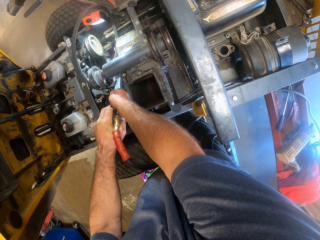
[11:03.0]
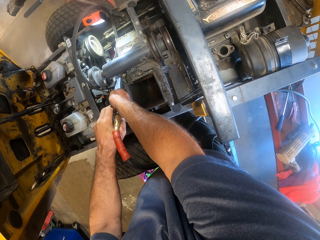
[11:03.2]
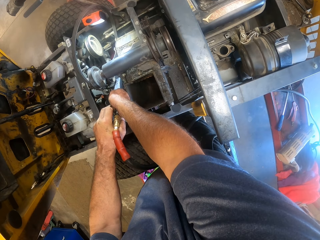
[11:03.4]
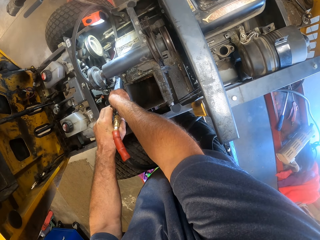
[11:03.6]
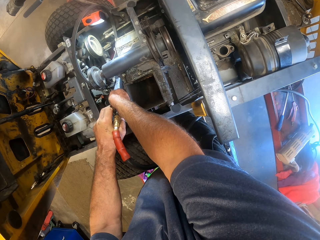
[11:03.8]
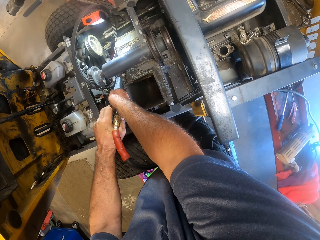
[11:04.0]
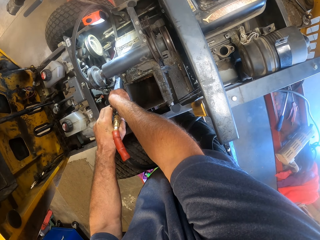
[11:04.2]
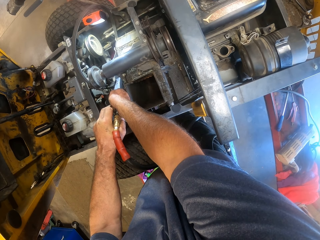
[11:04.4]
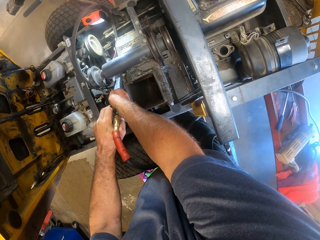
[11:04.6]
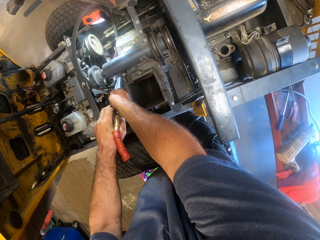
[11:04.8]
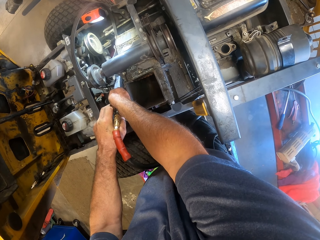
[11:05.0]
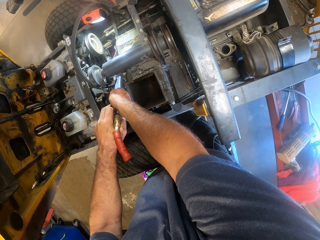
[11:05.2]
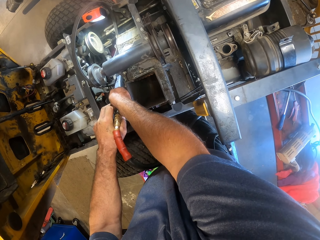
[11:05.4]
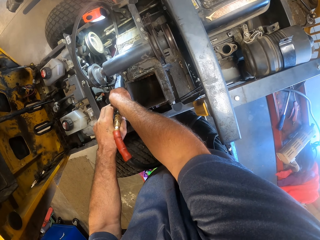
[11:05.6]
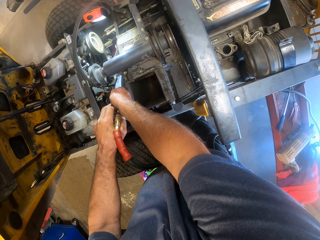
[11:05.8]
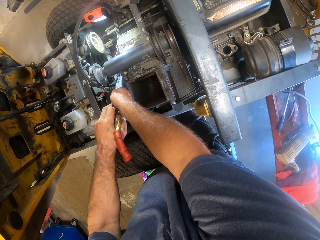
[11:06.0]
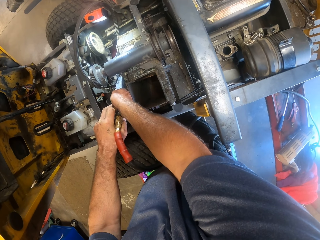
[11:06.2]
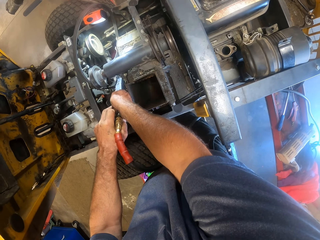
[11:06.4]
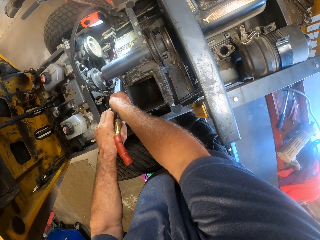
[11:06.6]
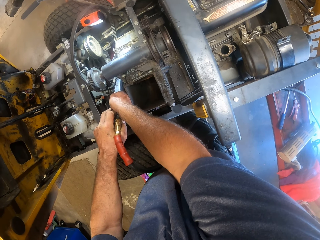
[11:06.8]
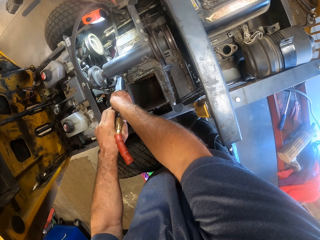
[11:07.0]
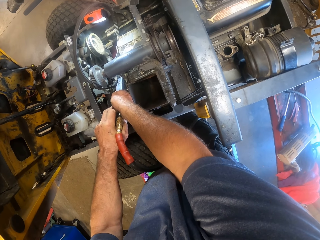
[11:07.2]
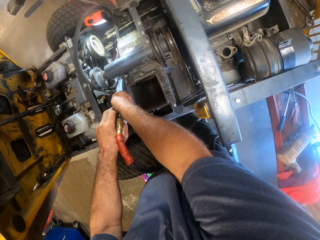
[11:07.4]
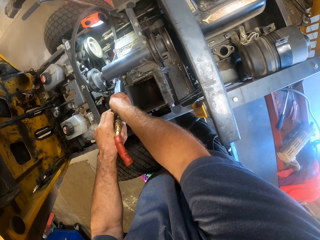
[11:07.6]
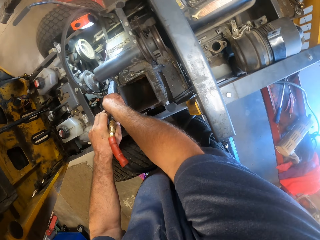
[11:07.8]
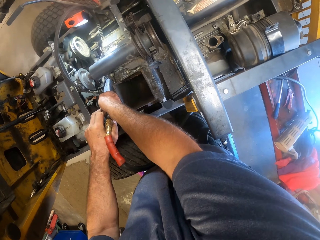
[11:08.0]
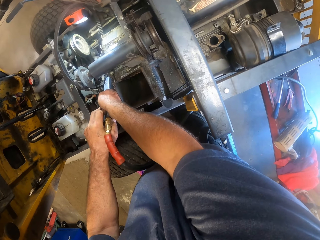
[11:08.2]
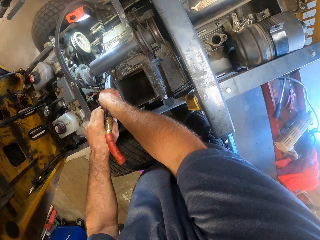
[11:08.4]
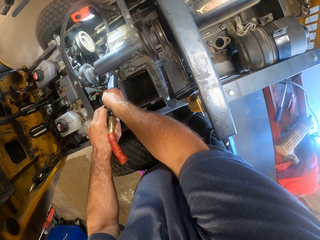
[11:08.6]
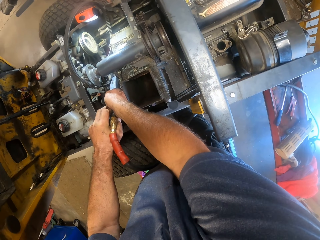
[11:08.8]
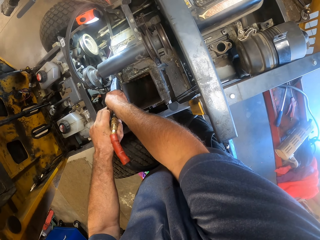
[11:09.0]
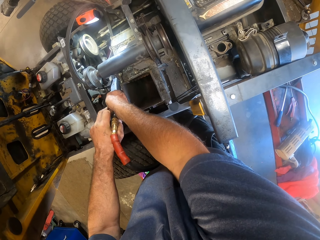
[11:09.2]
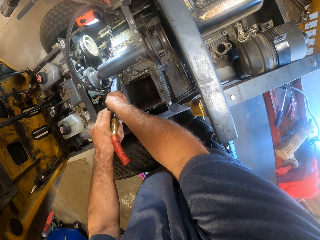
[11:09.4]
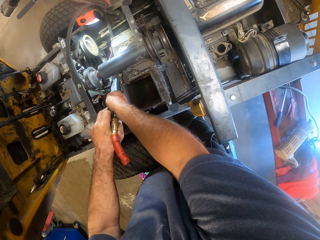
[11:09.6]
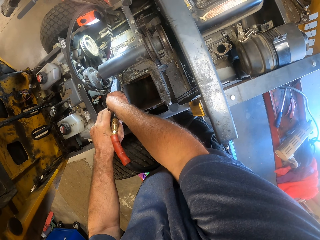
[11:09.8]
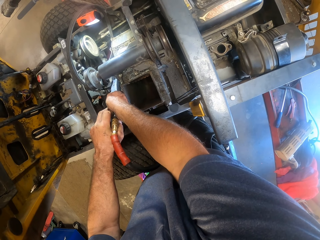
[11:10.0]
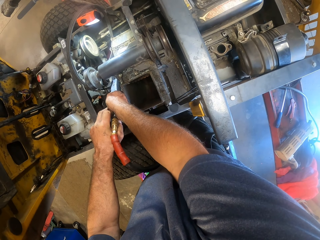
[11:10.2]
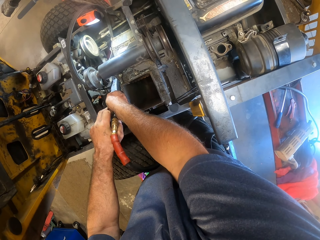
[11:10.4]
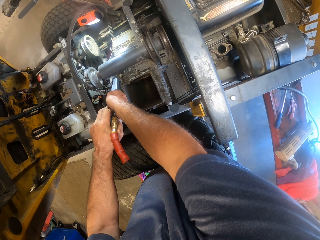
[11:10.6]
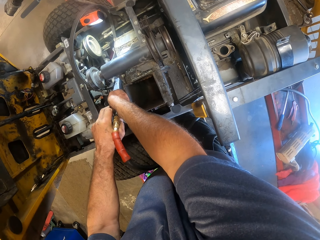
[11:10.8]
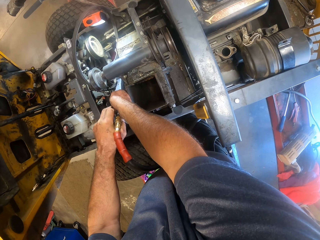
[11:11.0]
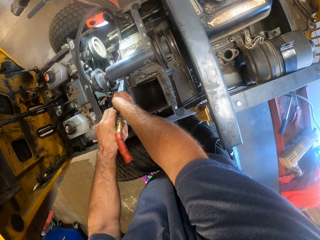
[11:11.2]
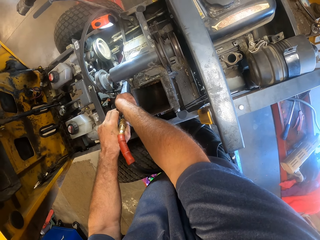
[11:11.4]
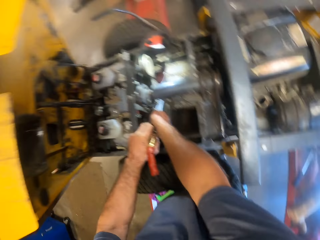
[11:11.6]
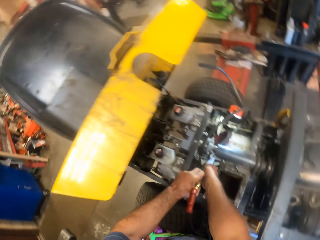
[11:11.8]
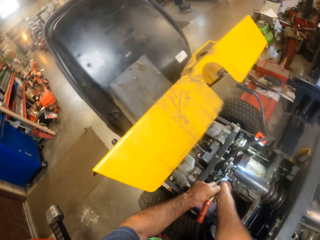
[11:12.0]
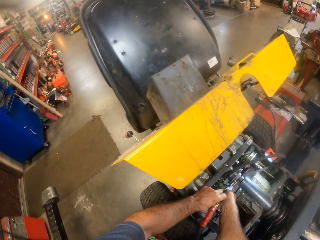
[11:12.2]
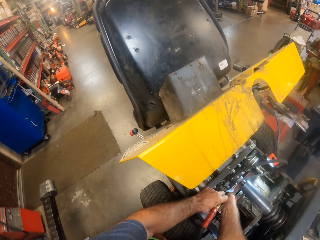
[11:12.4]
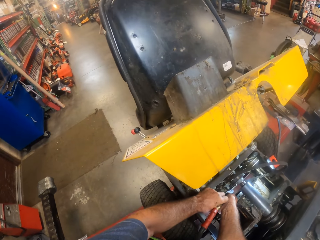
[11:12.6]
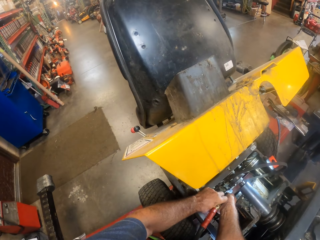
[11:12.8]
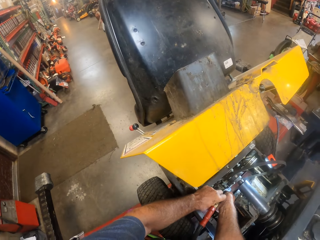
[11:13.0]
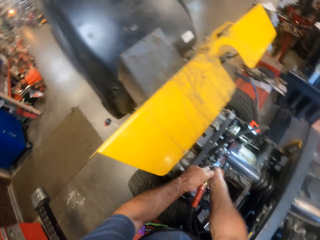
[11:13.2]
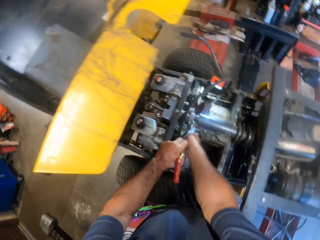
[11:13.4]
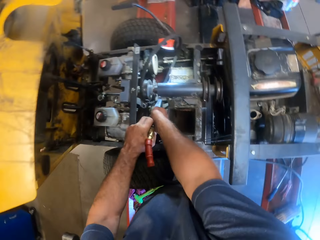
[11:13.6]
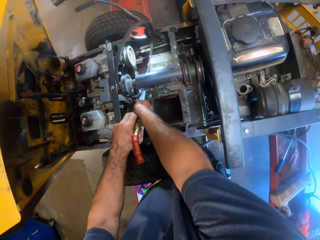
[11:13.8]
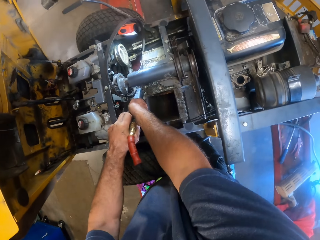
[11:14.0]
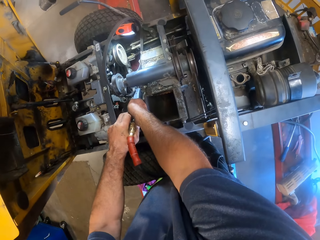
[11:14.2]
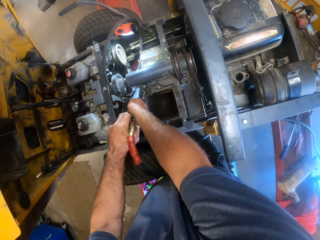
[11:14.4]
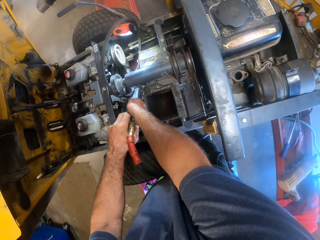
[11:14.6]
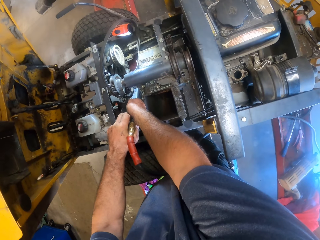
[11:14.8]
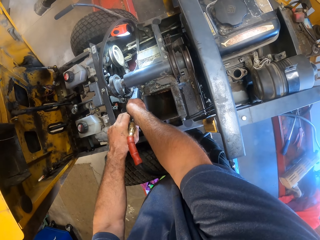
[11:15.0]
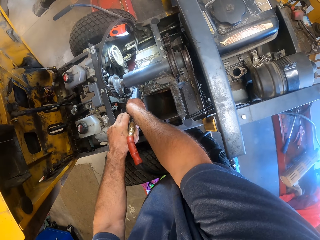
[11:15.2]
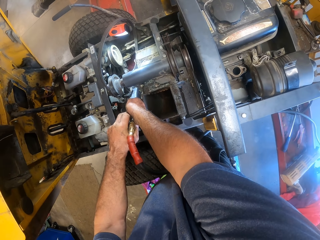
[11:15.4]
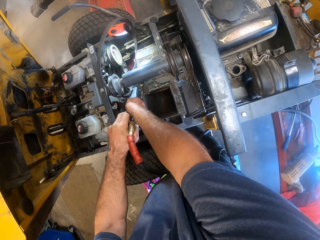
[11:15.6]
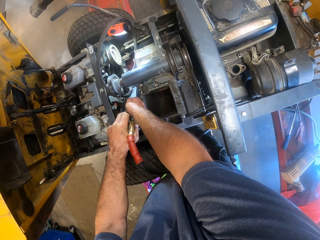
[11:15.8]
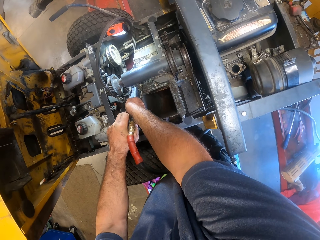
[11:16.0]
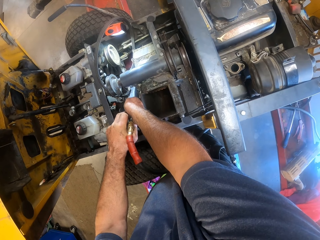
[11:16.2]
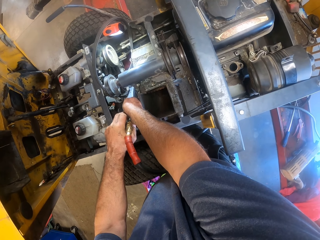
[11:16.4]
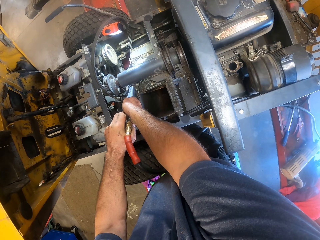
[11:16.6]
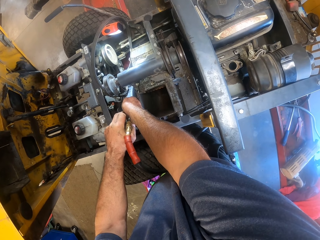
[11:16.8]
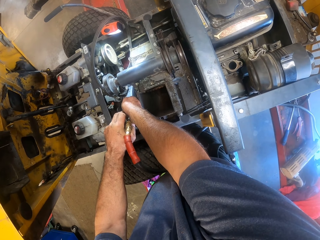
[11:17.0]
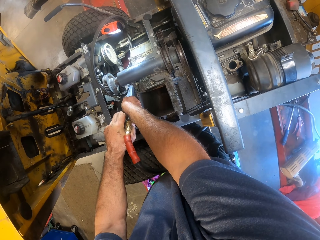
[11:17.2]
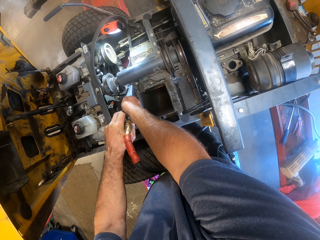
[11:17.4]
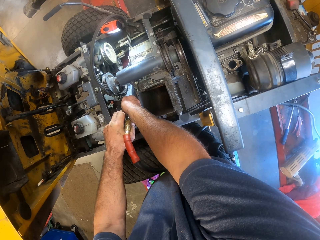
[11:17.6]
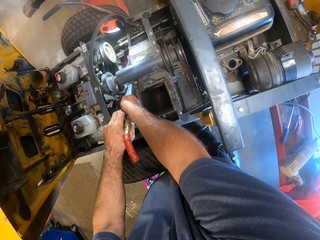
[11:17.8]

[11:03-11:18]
The camera wearer looks around. They weld a two wheel drive with a welding machine.

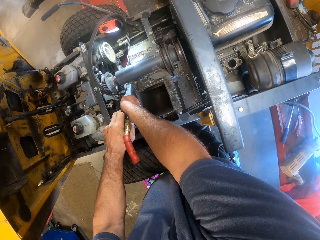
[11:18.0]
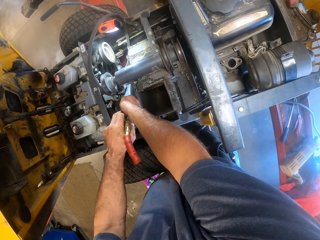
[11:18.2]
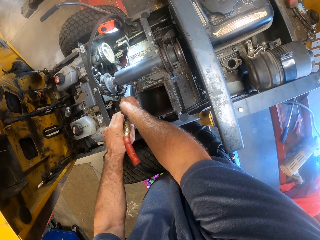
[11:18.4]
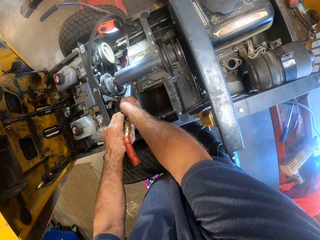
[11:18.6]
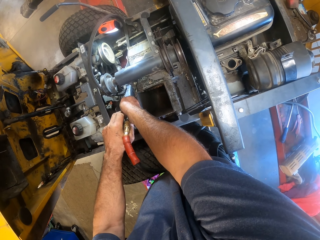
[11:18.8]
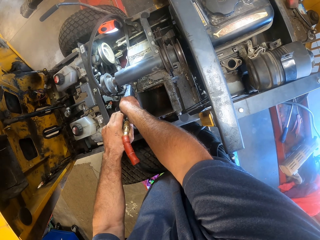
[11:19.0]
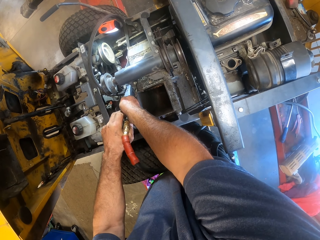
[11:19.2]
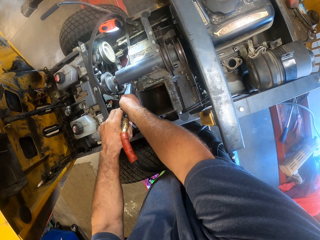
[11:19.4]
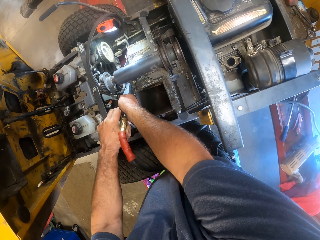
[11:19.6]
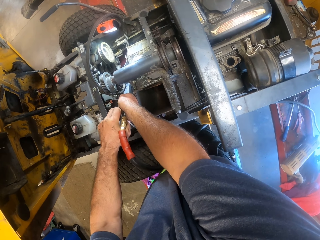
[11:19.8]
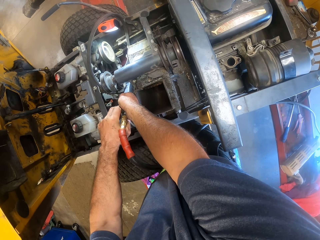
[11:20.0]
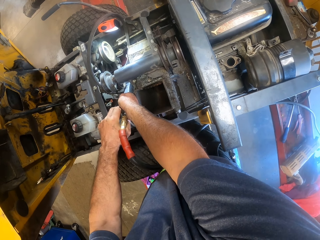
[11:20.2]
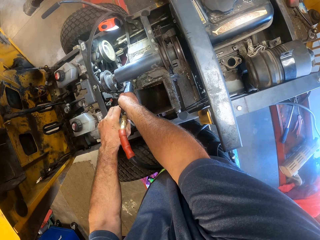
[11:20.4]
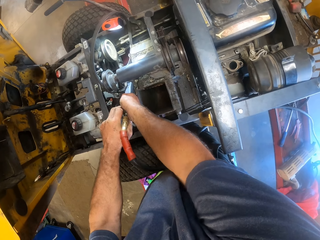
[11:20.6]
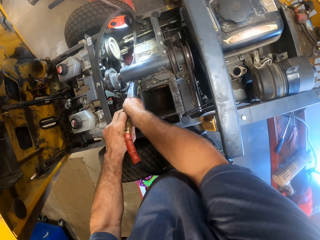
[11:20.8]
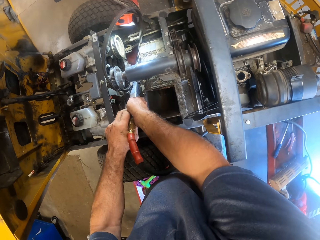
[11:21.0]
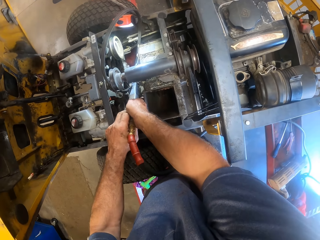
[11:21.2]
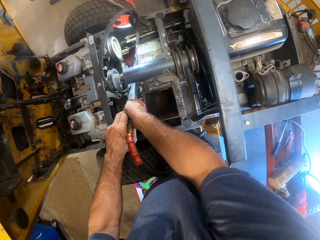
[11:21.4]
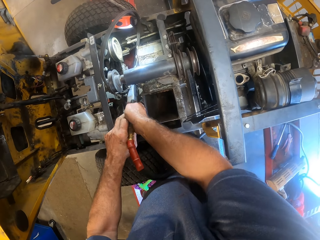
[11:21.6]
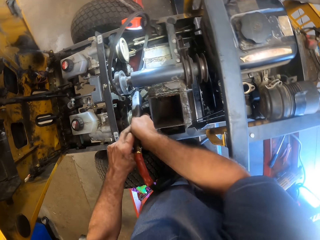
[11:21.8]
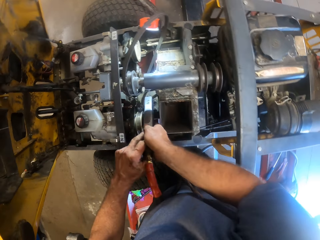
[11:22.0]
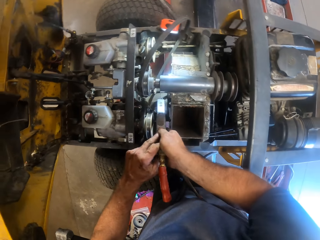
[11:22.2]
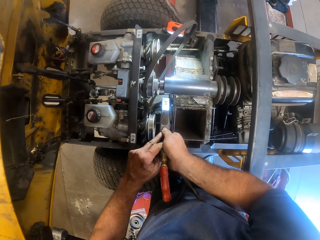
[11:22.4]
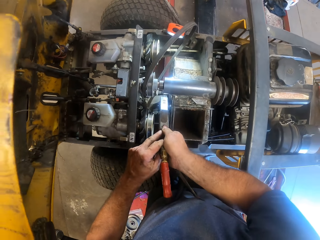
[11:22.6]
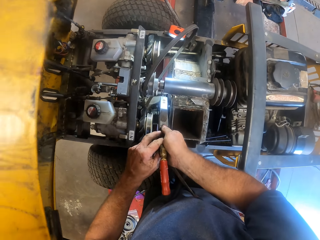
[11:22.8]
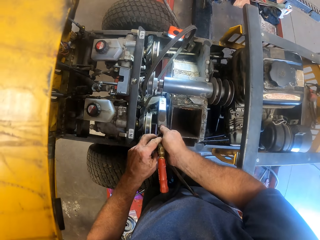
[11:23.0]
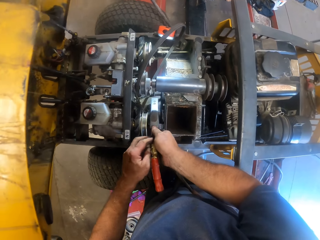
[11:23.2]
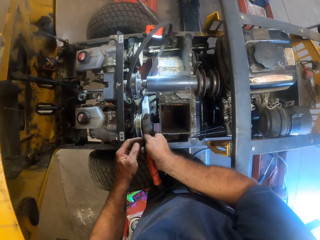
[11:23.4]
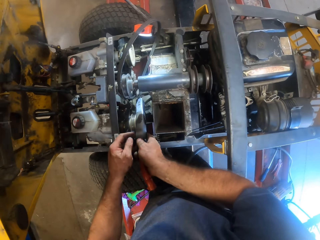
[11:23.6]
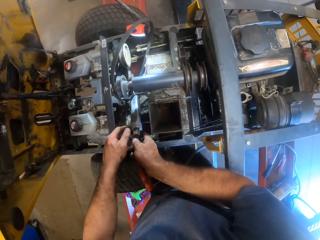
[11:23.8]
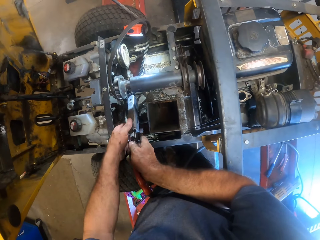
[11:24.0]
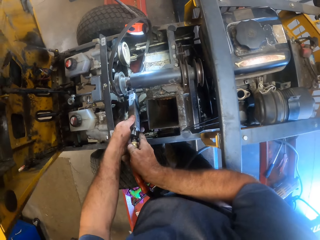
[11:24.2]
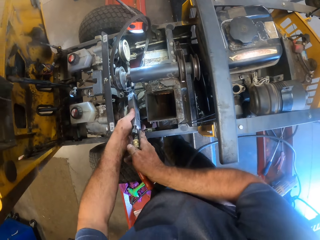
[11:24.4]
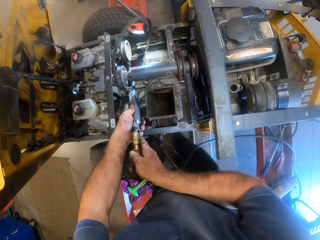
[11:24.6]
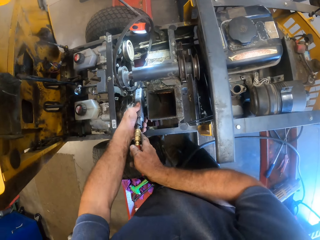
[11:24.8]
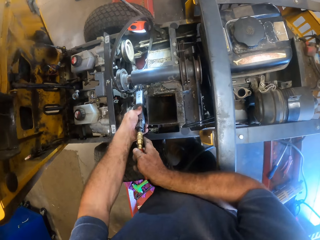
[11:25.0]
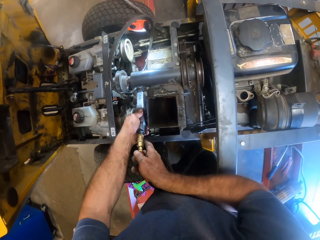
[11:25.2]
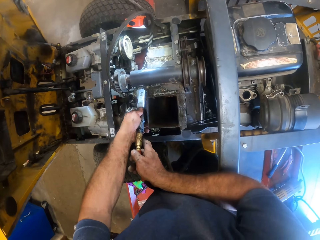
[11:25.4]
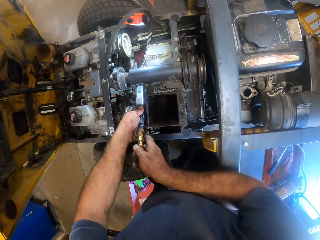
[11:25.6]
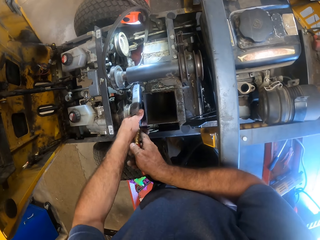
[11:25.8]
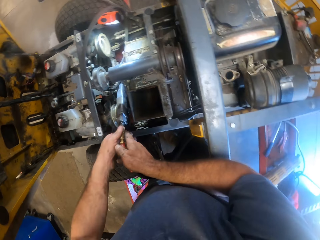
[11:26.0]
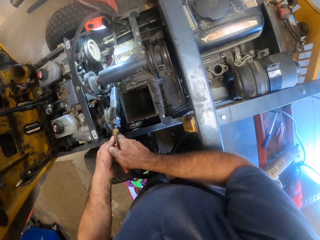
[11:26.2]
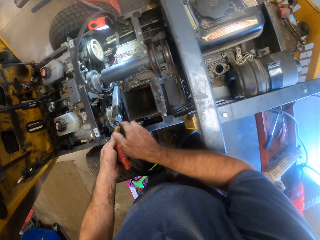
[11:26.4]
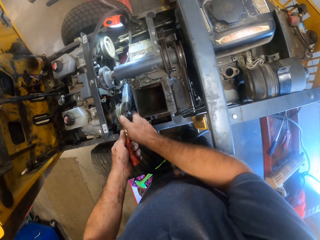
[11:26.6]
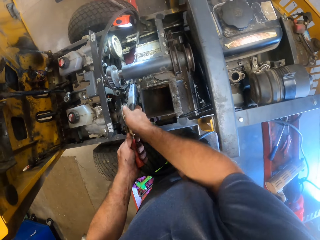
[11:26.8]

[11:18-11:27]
The camera wearer turns off the compressed air blade with both hands. They adjust the compressed air blade with both hands.
